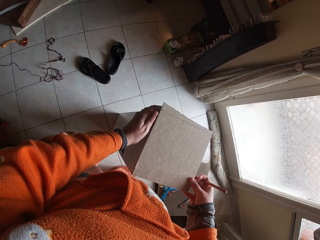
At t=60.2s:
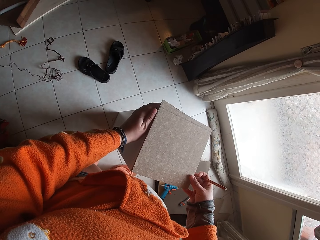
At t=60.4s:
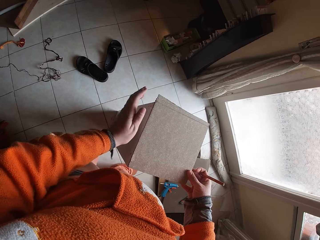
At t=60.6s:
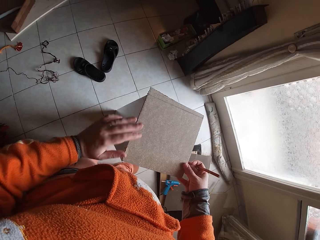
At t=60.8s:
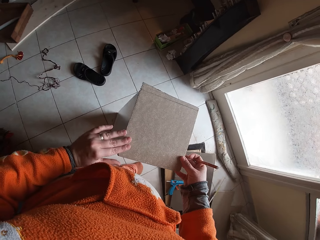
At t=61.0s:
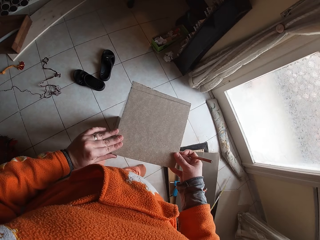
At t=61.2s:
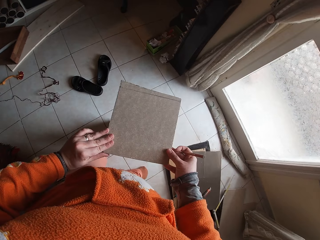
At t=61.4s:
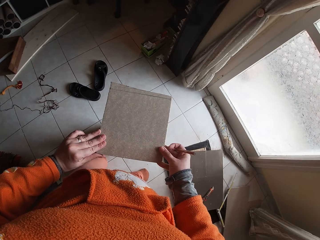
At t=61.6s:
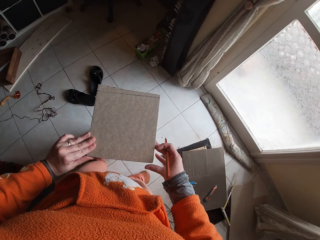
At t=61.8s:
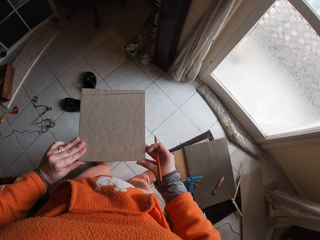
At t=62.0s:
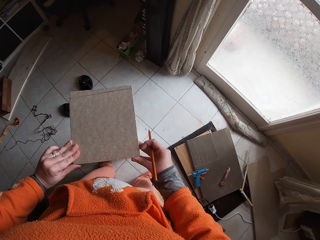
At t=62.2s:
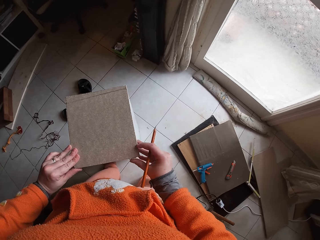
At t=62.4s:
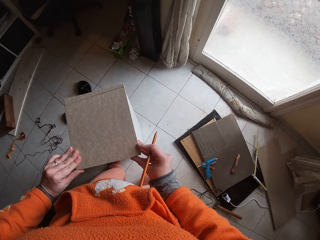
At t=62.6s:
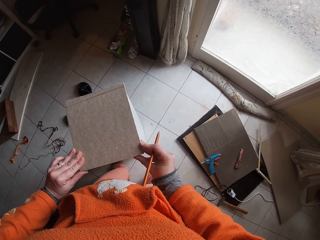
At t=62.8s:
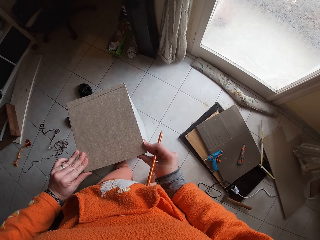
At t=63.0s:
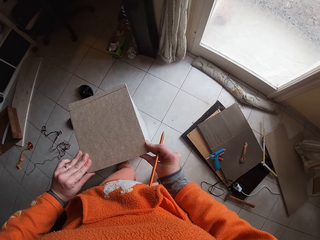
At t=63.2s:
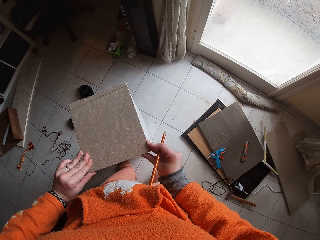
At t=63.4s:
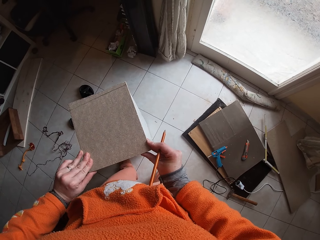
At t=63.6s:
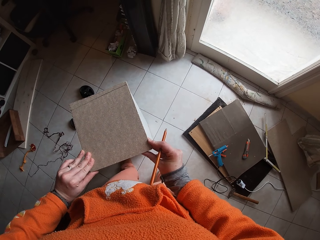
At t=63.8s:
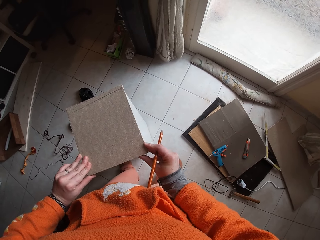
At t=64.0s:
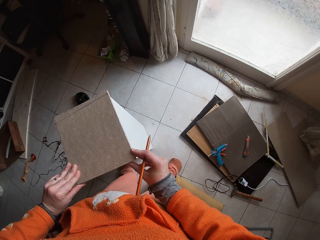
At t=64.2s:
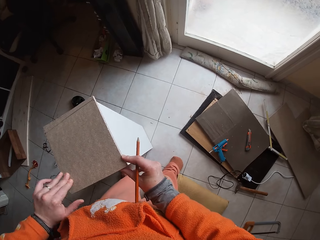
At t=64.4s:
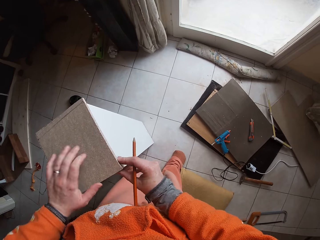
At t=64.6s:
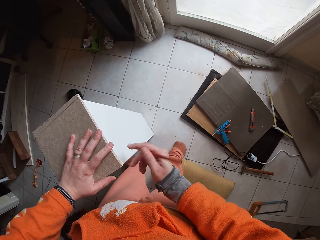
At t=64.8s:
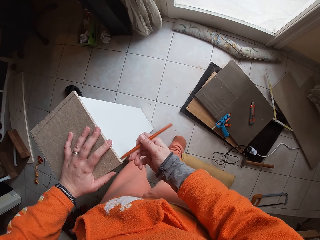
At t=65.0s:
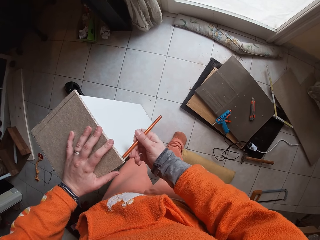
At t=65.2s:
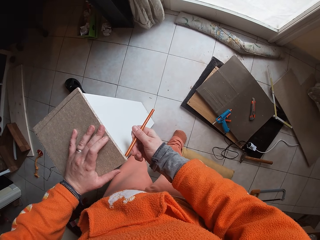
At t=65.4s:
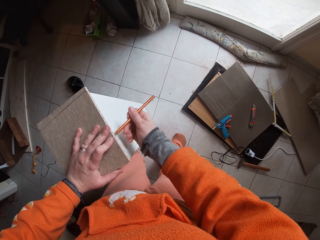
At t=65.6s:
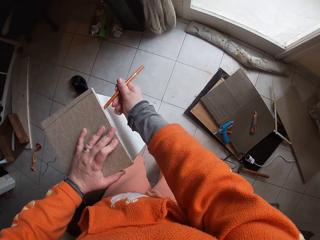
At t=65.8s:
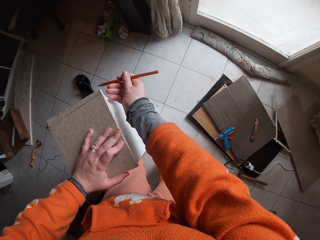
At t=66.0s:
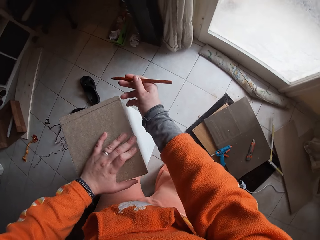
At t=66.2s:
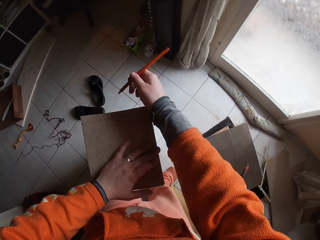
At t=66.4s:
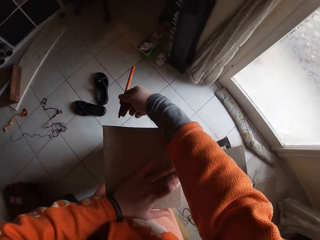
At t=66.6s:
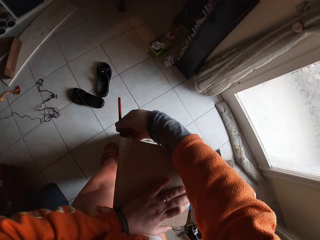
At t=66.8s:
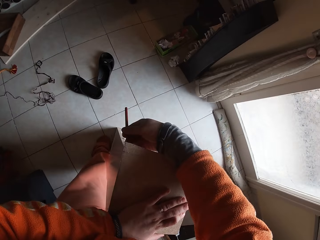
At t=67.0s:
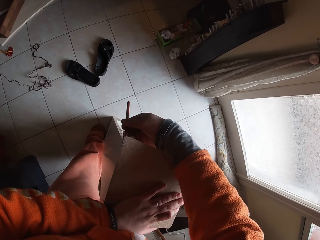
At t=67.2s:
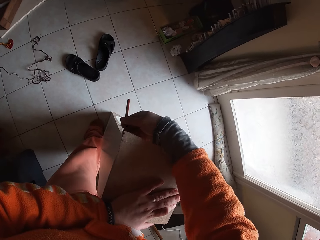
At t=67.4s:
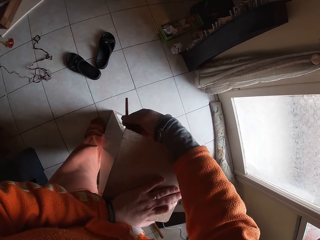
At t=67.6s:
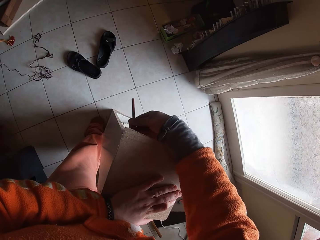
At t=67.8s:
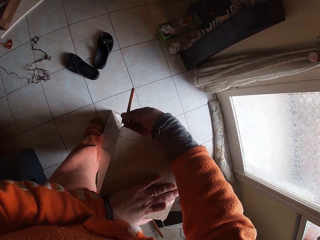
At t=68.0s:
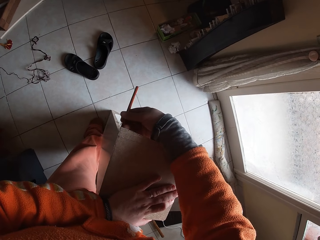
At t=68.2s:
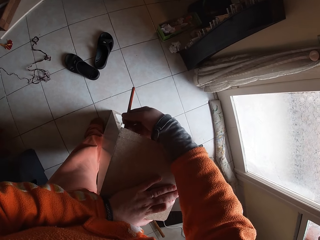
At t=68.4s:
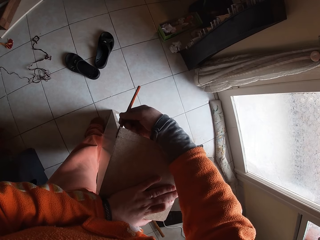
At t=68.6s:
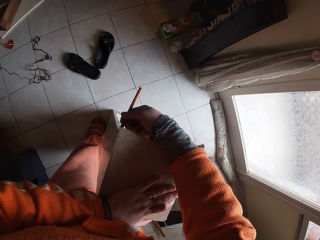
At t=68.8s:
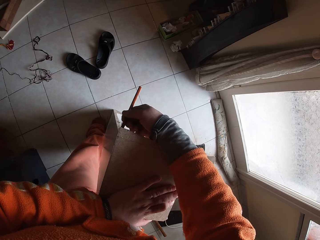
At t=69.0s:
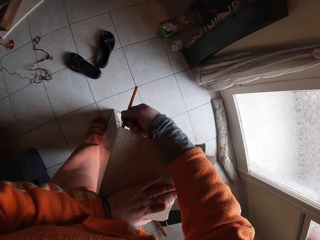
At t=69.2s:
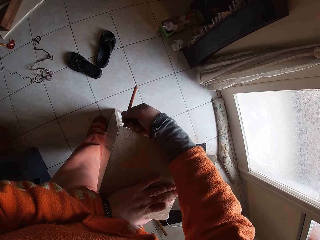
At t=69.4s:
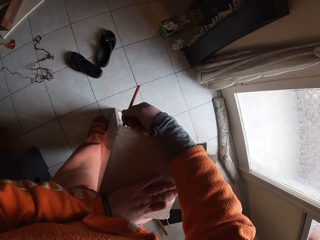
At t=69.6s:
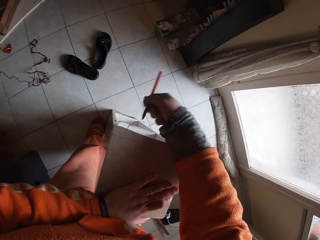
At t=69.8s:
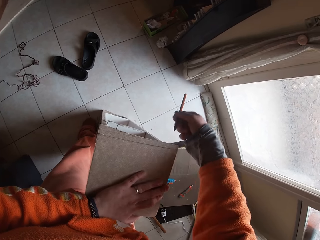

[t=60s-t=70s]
The camera wearer adjusts the wood piece with both hands. She marks the wooden piece with a pencil in her right hand.

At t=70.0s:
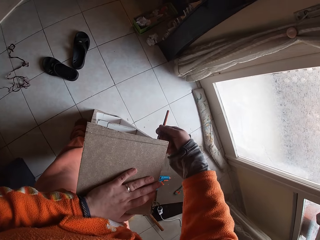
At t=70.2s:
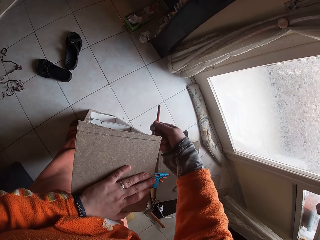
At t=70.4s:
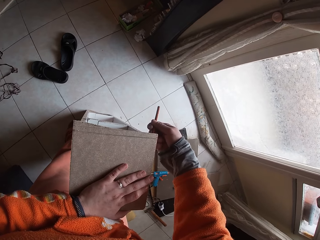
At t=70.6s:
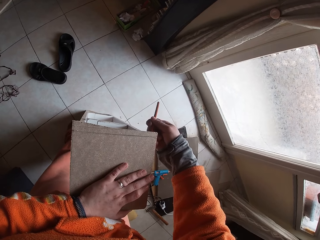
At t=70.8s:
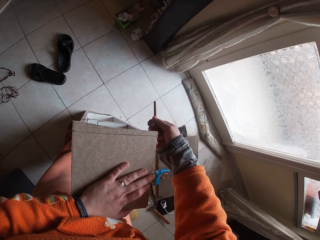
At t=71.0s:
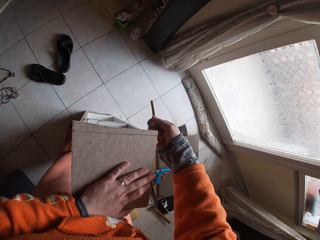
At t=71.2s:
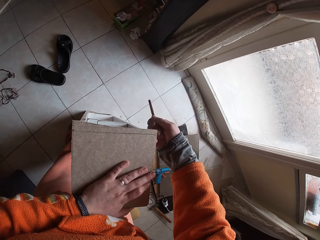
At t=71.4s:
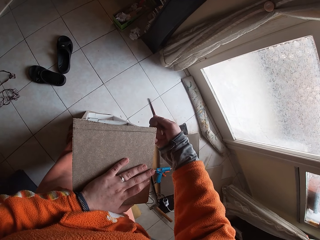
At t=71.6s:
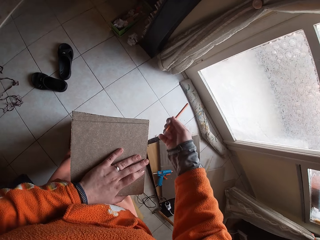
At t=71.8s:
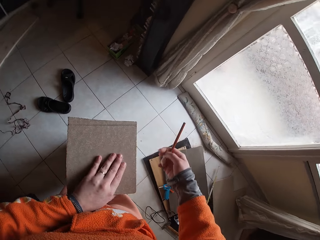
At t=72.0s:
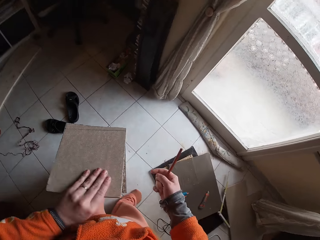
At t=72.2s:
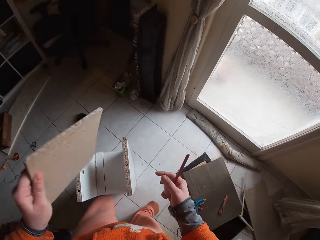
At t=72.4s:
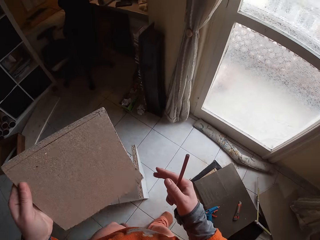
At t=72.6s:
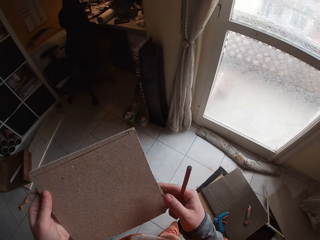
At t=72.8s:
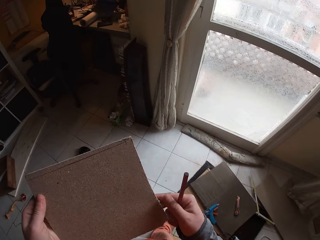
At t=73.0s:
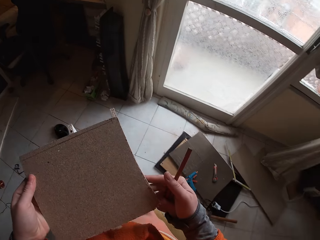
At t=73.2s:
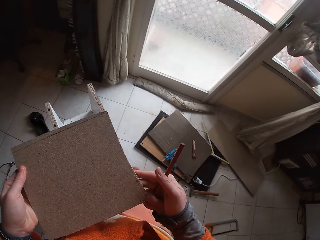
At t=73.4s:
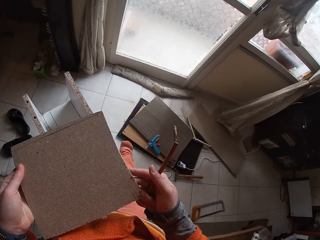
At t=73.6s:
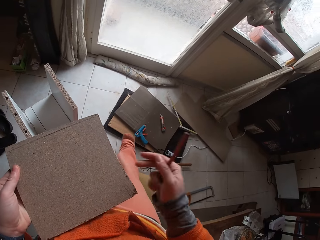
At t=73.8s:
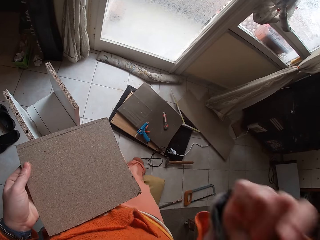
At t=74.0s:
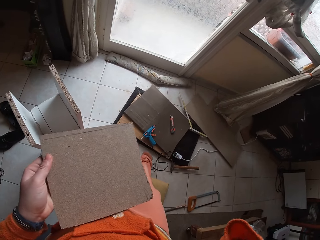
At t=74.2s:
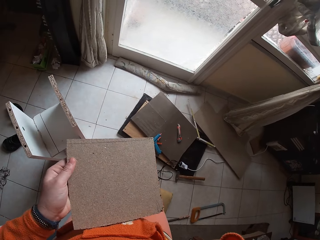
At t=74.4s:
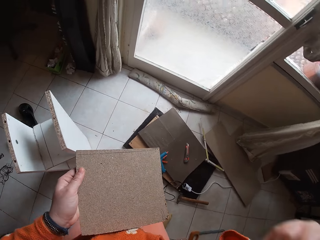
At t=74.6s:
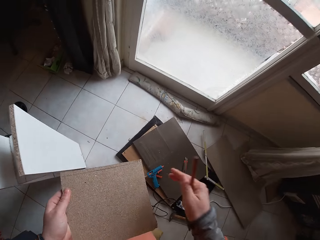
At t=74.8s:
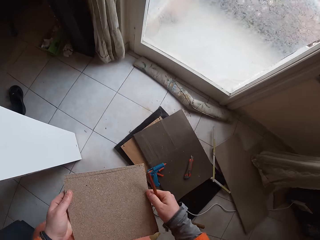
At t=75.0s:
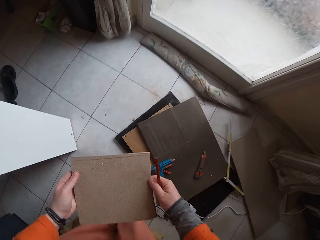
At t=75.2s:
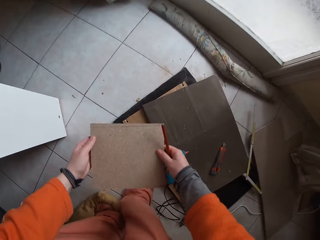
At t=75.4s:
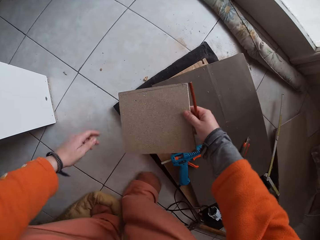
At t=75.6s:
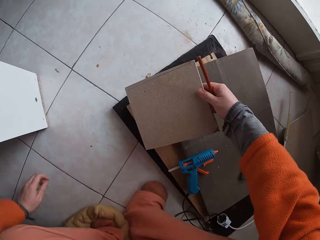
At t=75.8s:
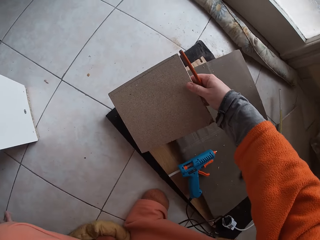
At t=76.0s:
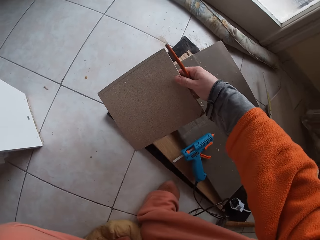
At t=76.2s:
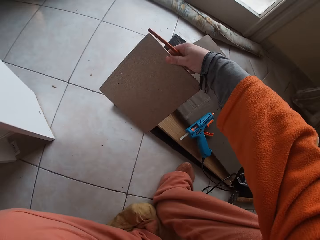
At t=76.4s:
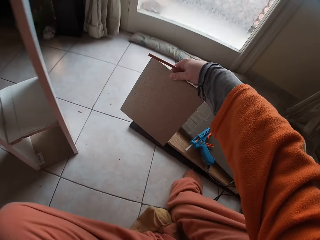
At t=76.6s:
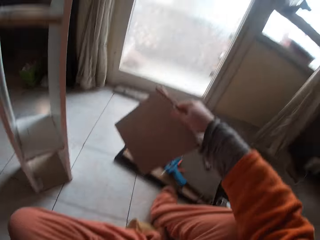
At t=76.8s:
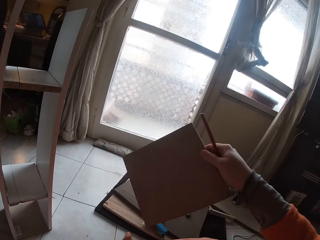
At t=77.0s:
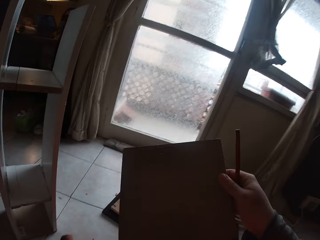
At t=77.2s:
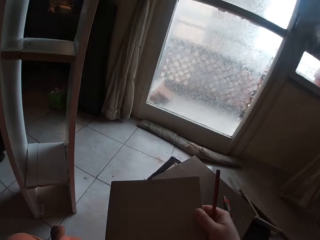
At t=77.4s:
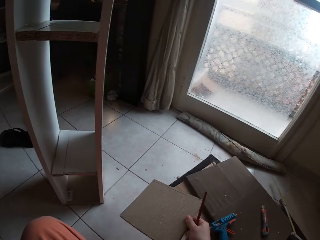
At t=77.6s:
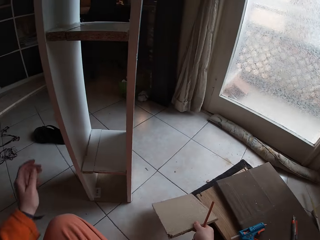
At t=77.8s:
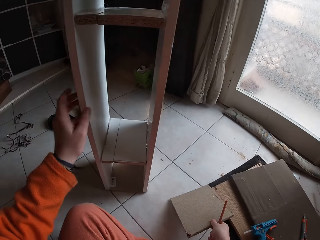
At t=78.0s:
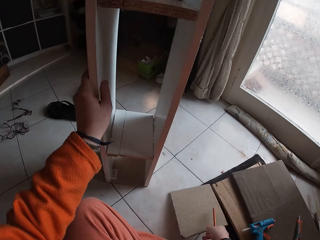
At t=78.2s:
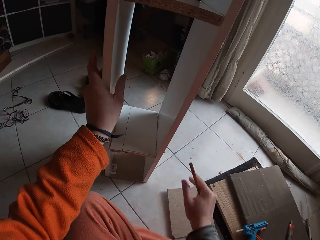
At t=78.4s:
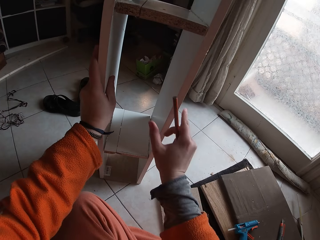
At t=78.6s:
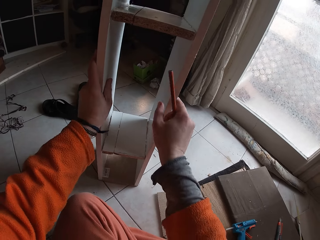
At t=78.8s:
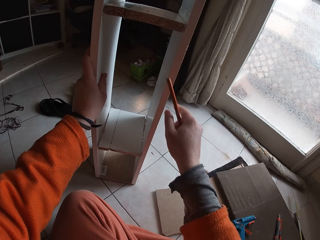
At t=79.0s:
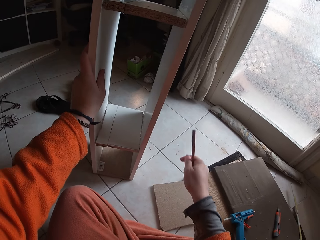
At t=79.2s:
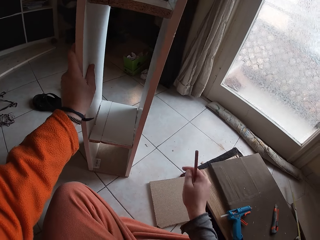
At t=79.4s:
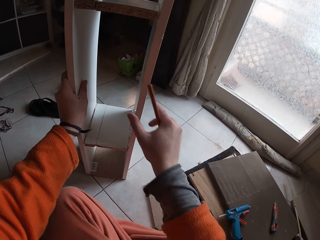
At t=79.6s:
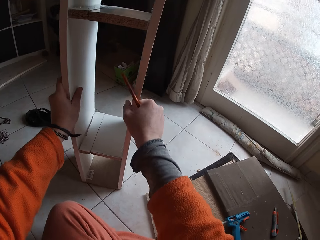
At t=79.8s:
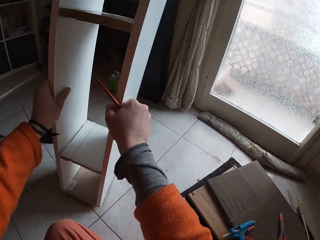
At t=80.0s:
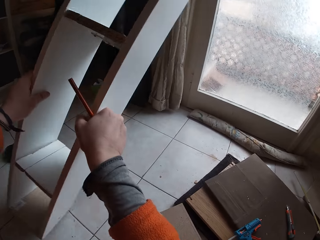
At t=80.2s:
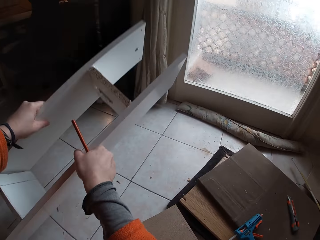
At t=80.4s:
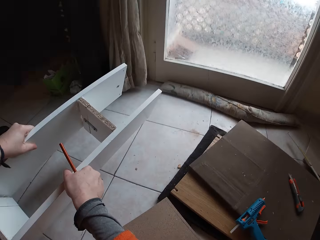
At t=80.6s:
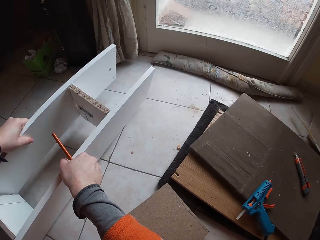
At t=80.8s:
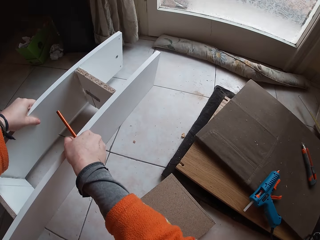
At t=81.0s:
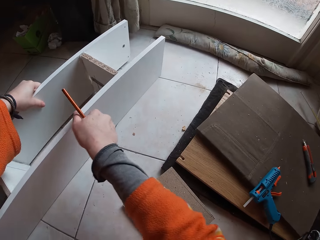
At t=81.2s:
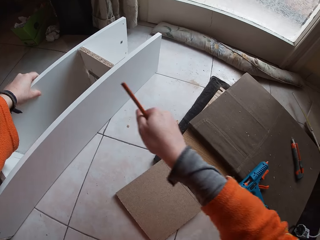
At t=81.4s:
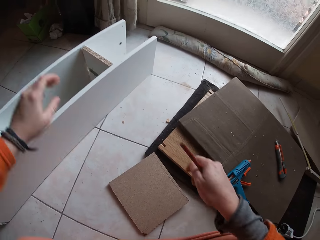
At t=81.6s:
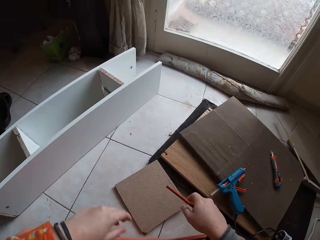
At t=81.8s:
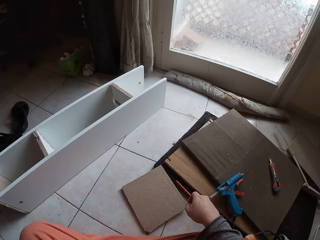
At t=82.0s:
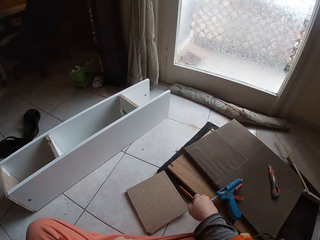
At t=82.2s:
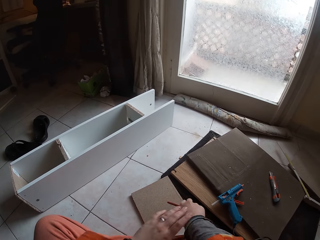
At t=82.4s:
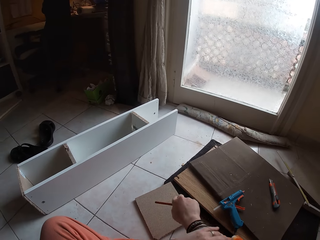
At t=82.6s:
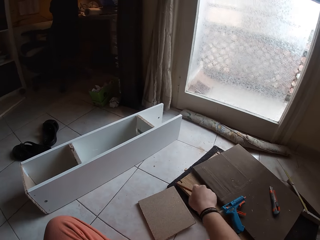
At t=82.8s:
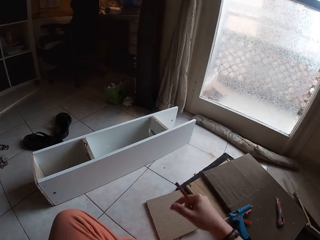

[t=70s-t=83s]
The camera wearer lifts the wooden piece with her left hand. She holds the wooden piece with both hands. She puts the piece of wood down. She sits on the floor. She sits on the floor again. She holds the woodwork project with her left hand. She adjusts the woodwork project with her hands. She lays the woodwork project on the floor with both hands. She folds the sleeves.
